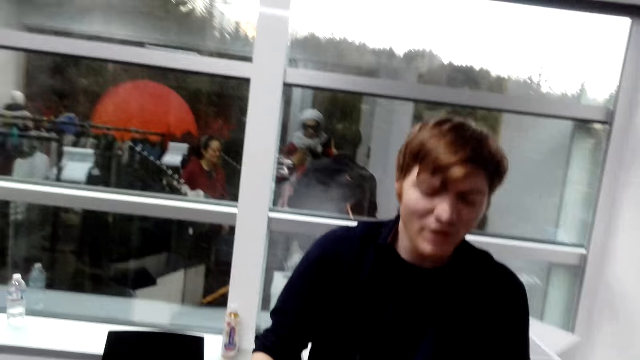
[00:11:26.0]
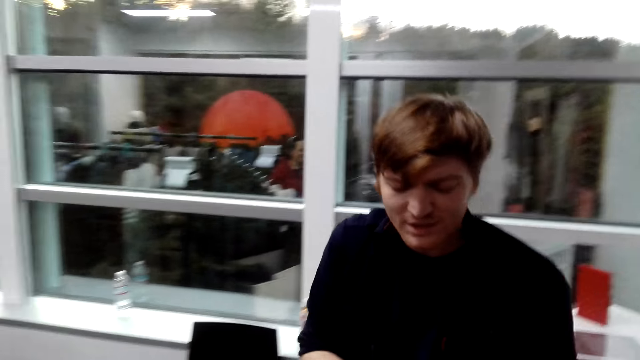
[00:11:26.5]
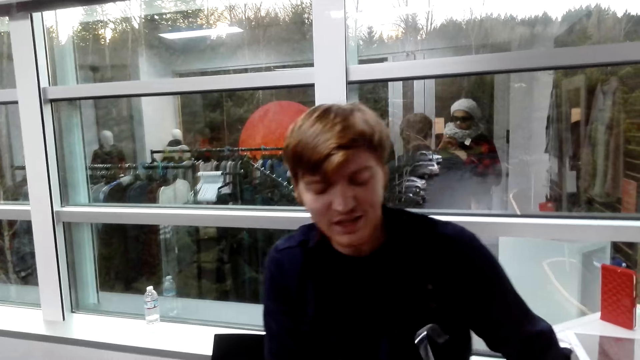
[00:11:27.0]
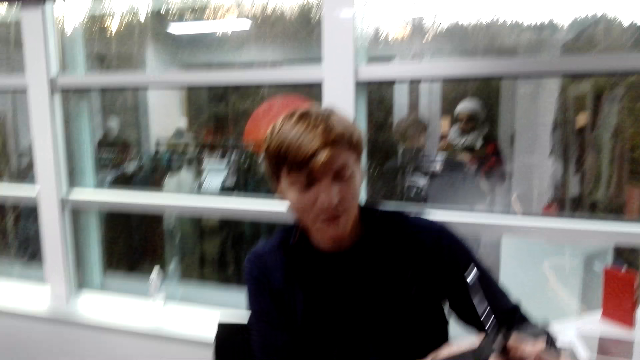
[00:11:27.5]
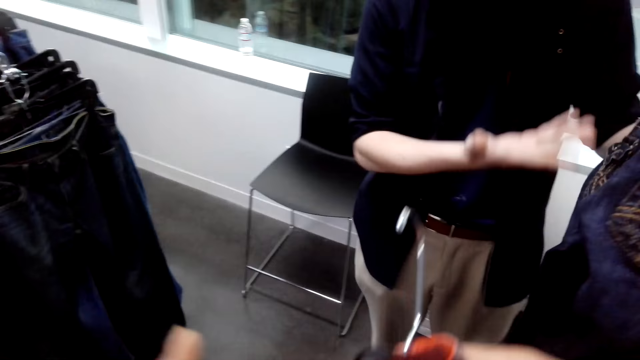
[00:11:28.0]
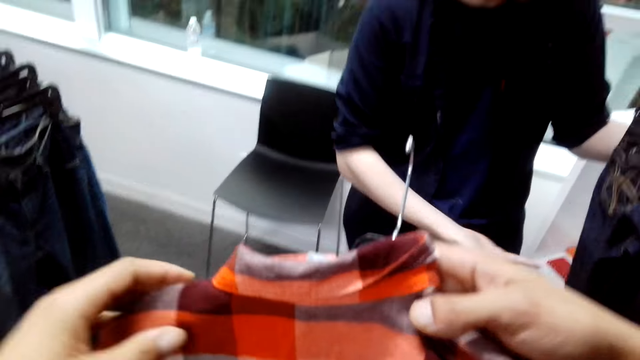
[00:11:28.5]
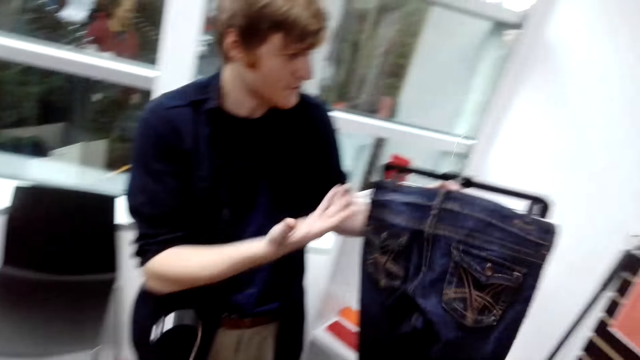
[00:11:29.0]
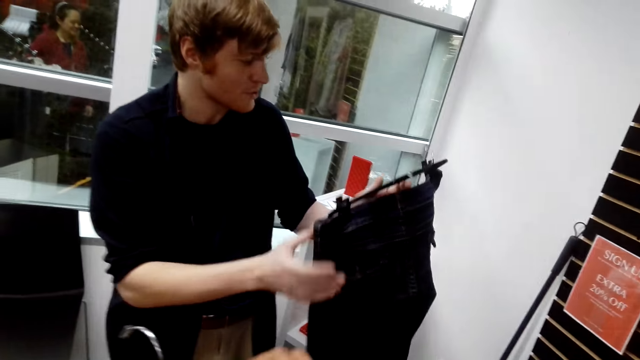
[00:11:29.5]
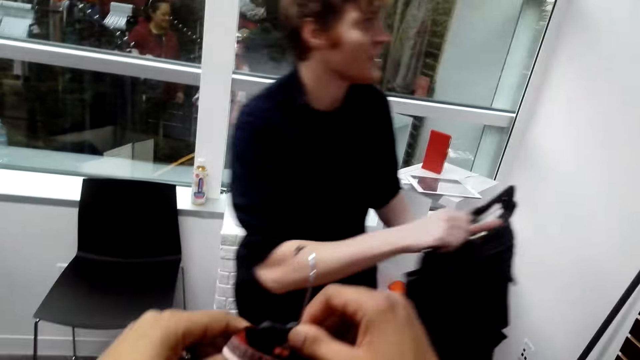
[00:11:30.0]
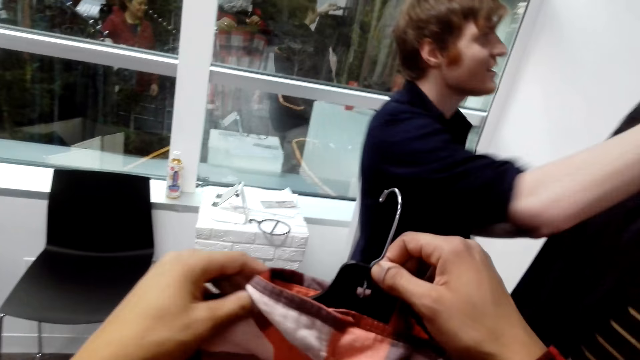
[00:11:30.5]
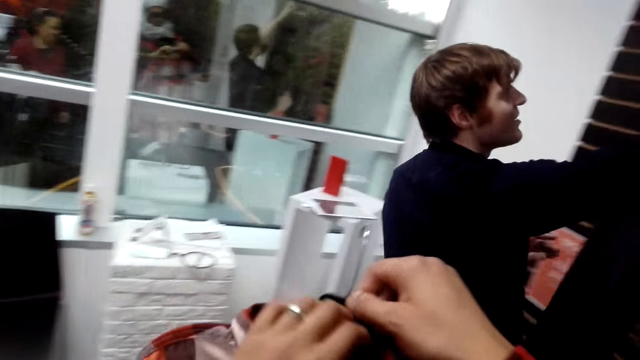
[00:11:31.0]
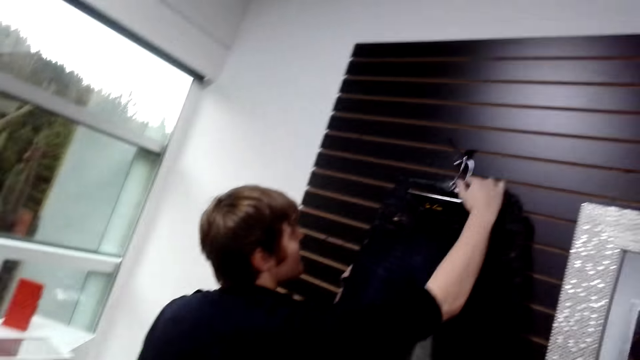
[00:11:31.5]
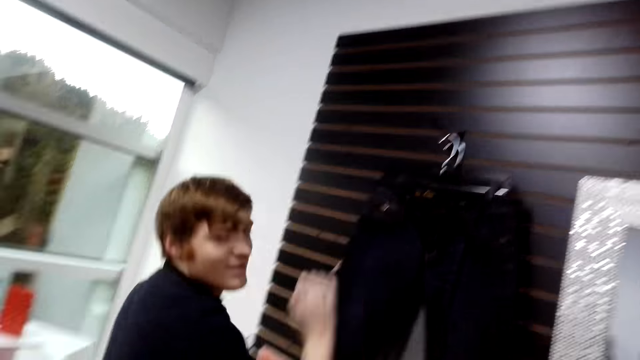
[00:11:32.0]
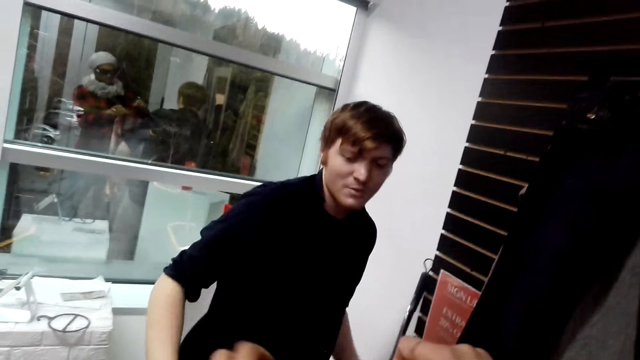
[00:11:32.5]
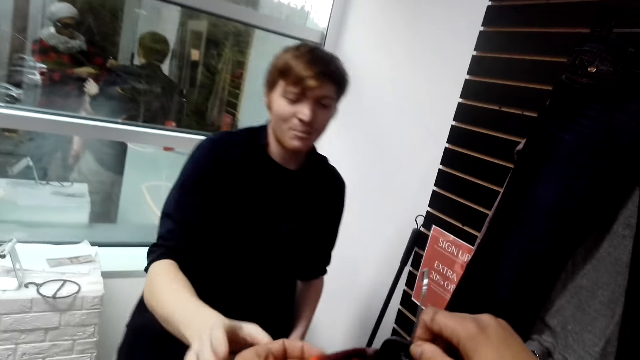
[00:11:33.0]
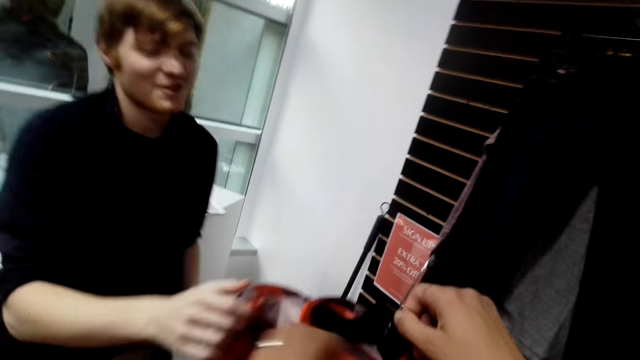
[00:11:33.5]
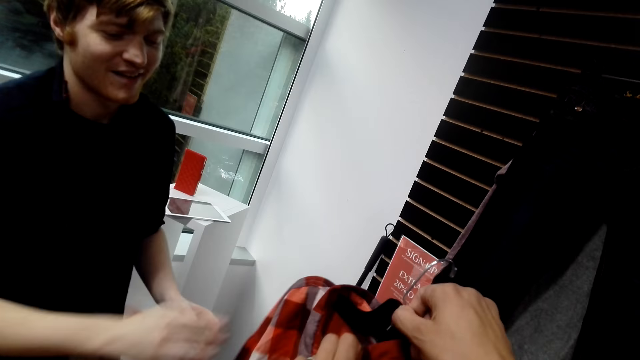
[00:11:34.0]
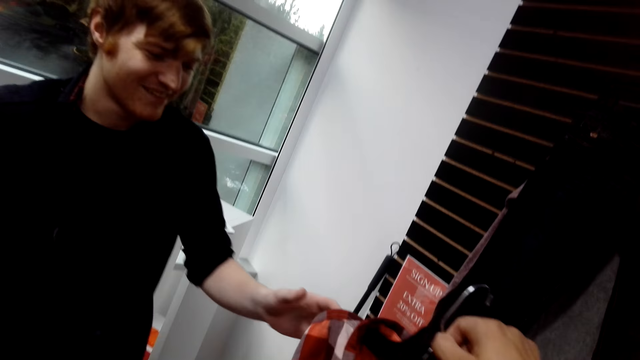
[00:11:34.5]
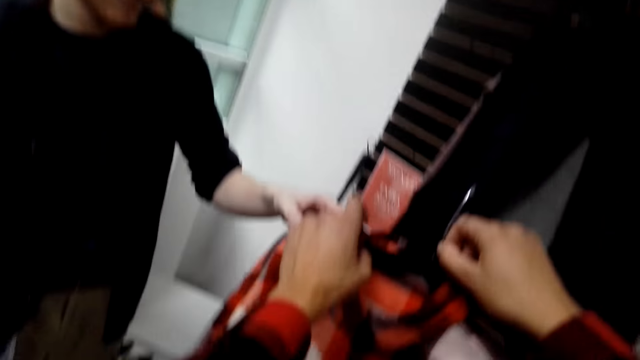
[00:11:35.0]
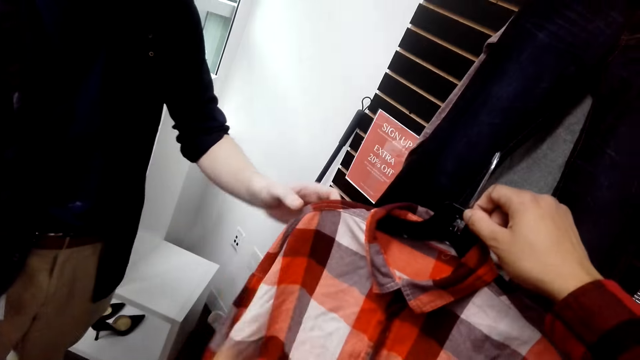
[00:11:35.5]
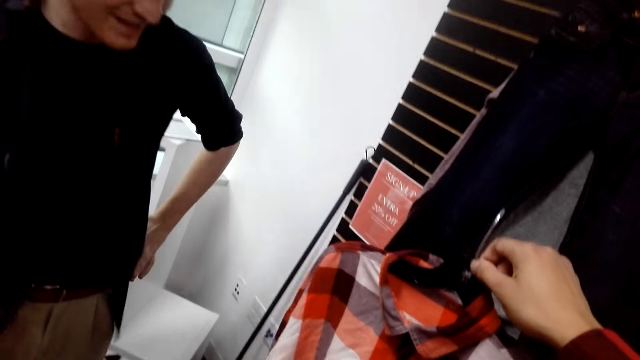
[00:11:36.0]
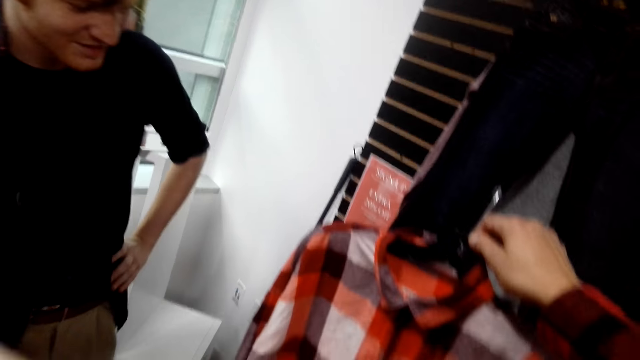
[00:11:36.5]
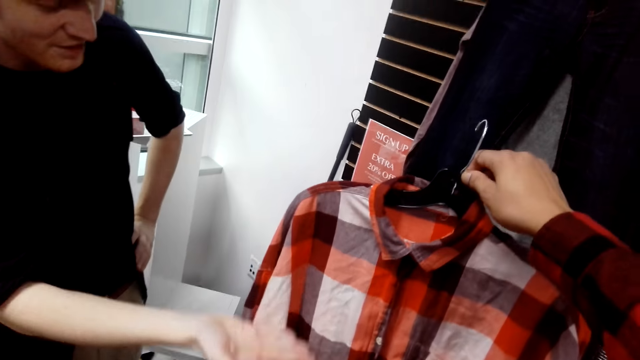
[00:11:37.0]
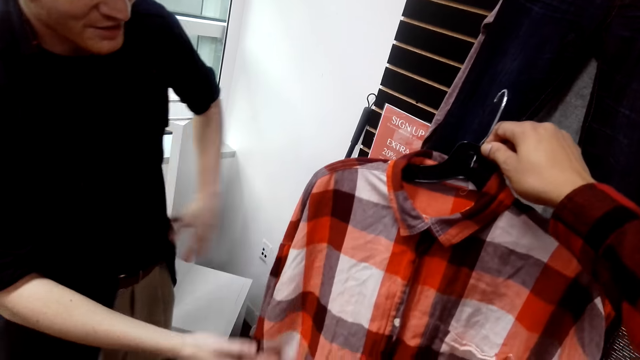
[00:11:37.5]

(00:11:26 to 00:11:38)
The camera wearer chooses a shirt in the shop. They look at the clothes. A man hangs cloth on the wall.

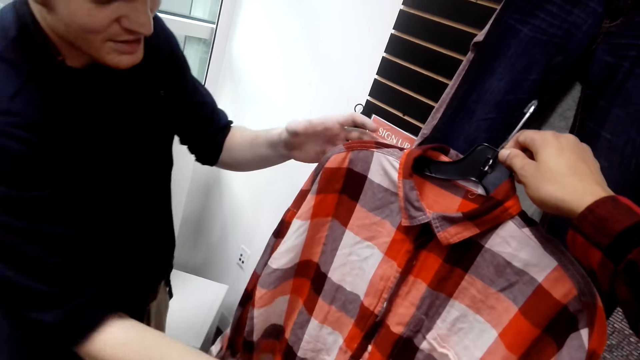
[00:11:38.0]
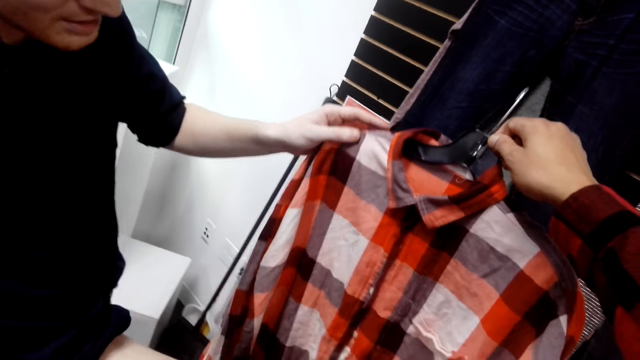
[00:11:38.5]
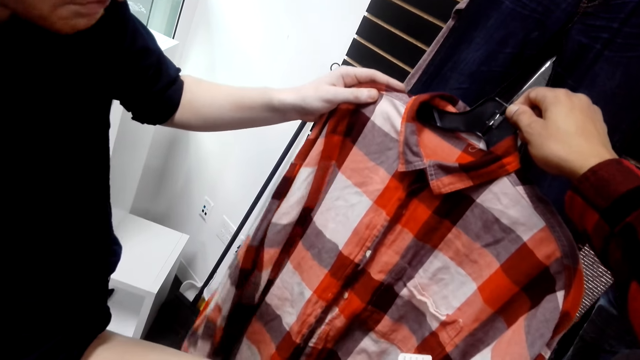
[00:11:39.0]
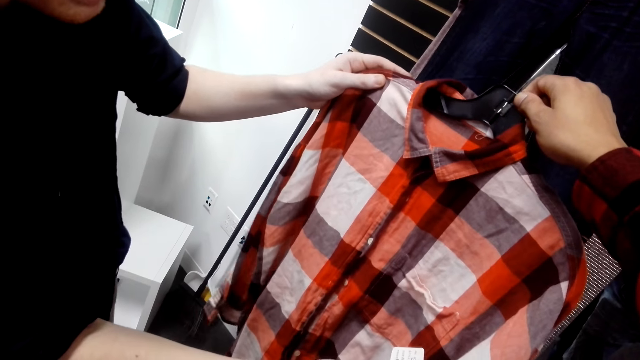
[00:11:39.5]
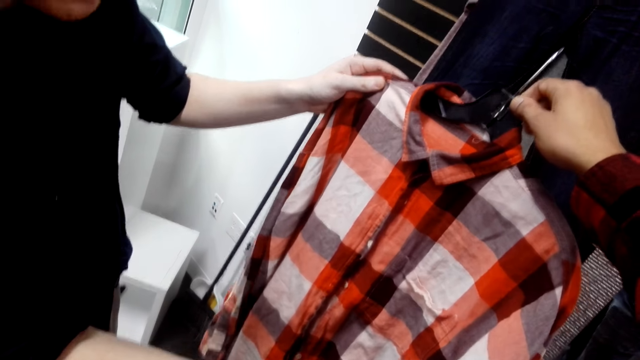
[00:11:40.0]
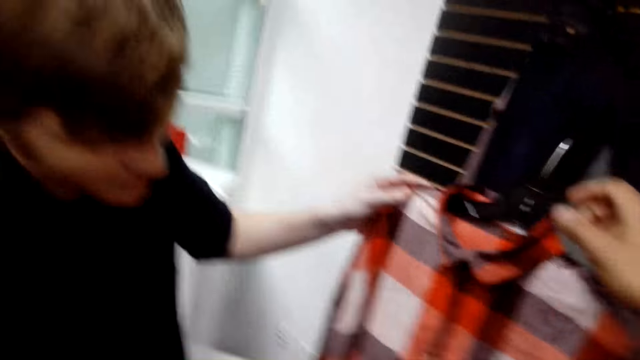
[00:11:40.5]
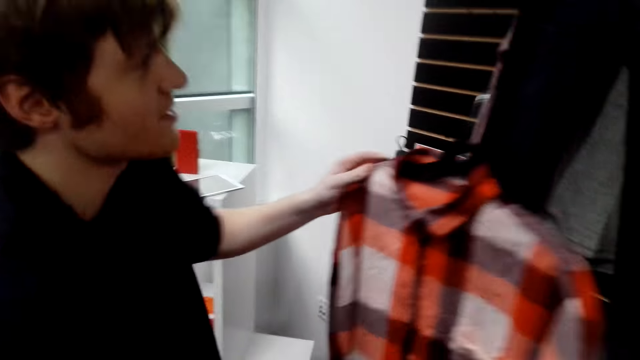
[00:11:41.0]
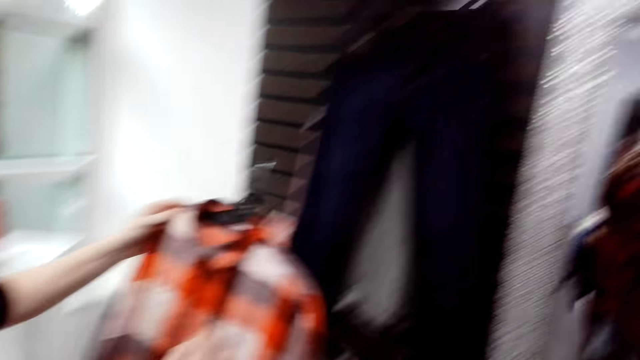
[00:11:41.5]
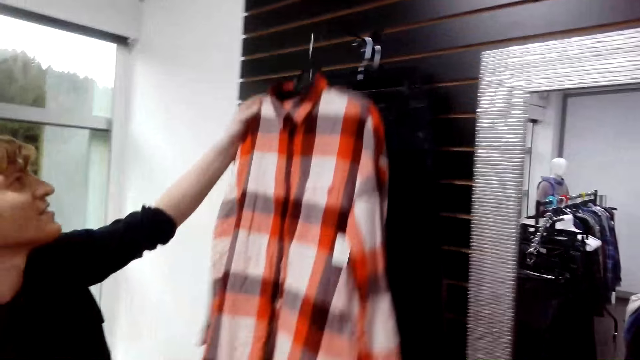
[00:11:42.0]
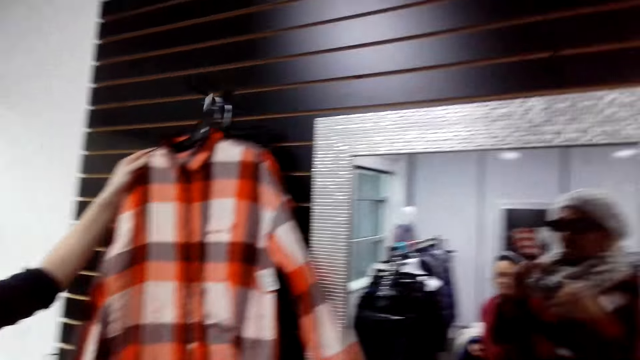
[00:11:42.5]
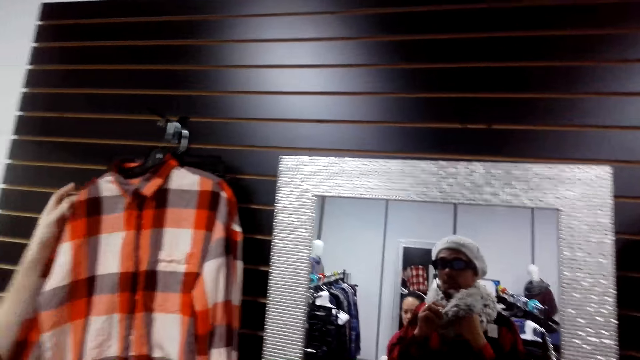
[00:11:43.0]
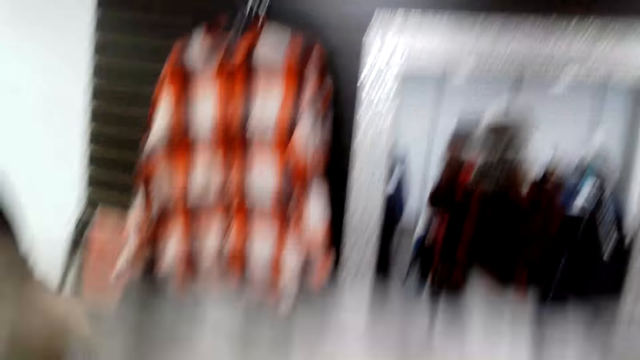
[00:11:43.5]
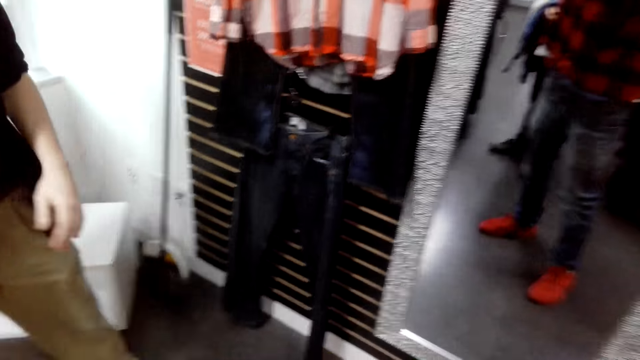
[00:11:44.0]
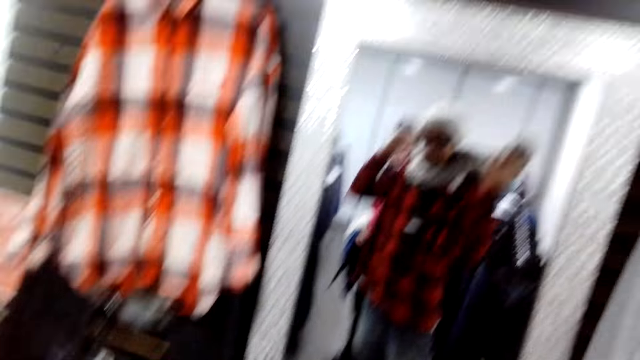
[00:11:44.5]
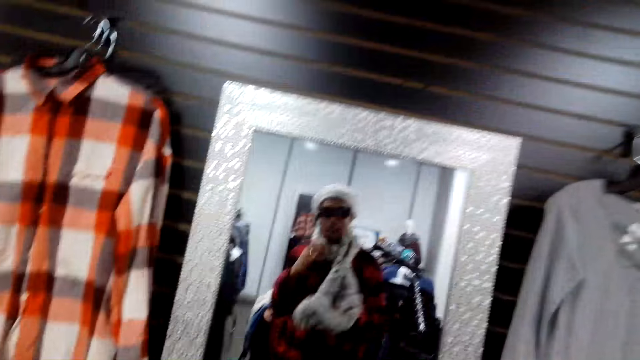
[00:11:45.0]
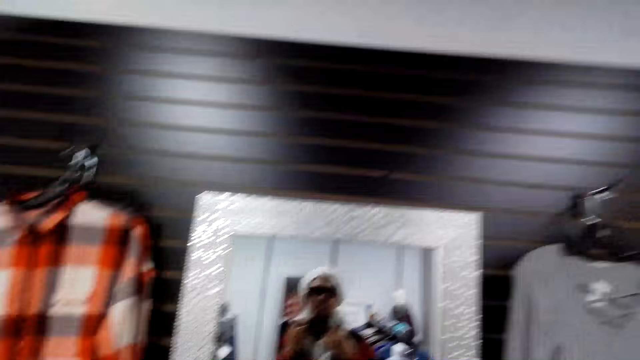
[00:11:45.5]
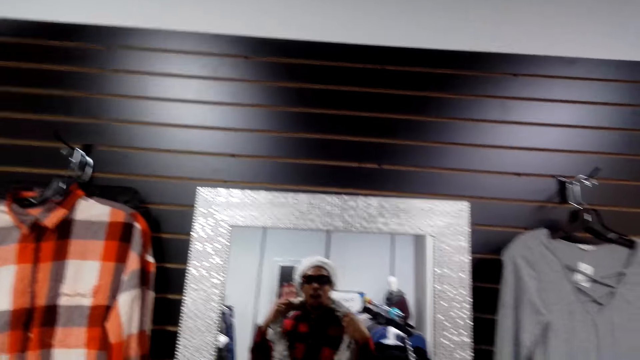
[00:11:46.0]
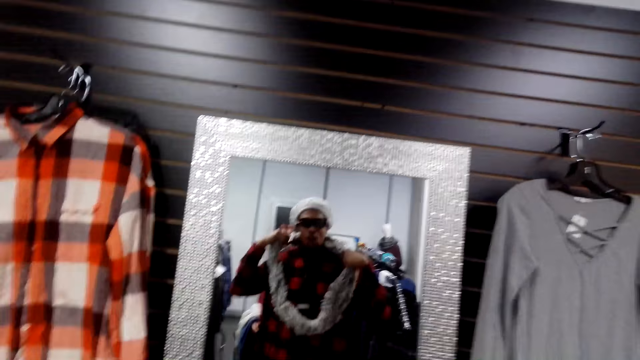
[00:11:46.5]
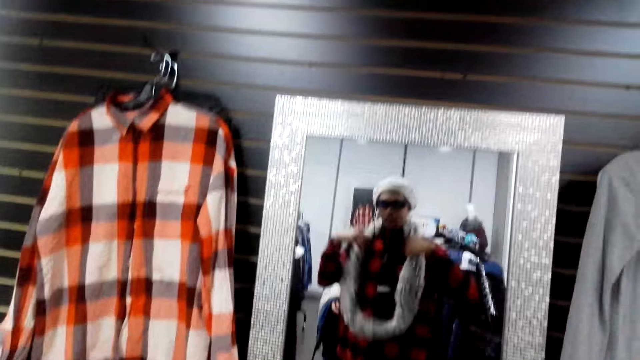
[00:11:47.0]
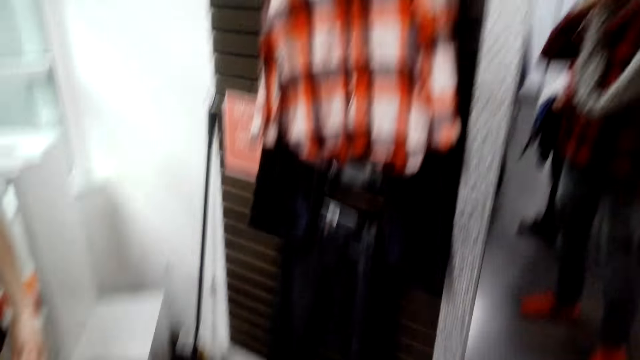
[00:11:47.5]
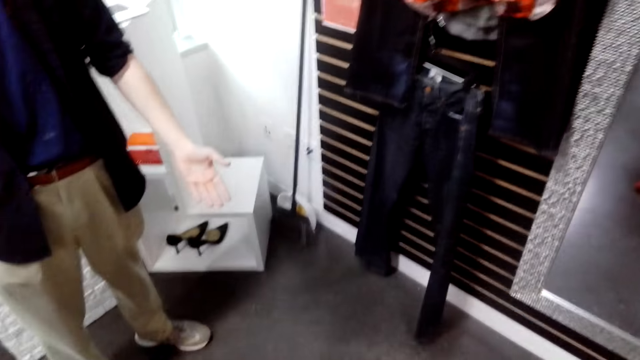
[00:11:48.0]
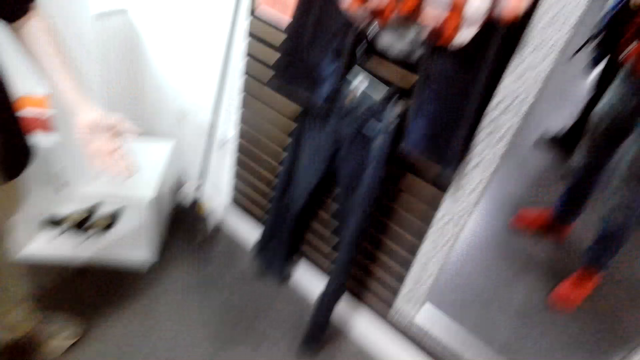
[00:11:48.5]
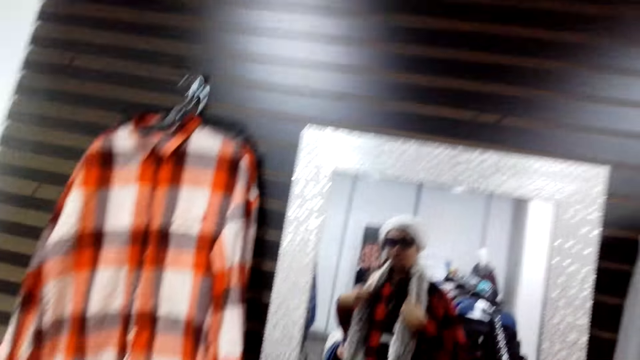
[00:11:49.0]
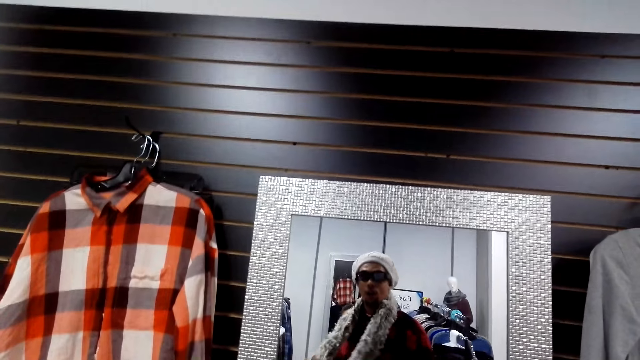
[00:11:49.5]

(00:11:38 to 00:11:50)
A man hangs cloth on the wall. The camera wearer stares at the mirror.
